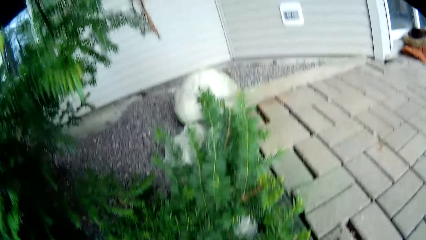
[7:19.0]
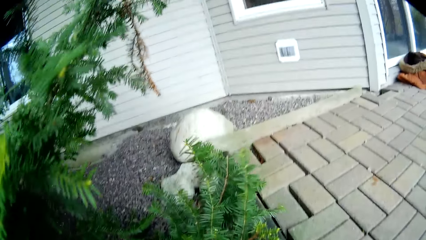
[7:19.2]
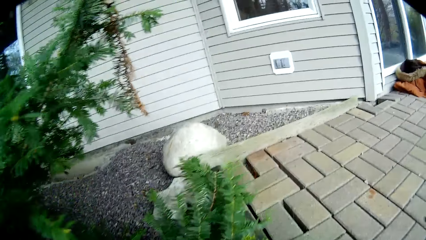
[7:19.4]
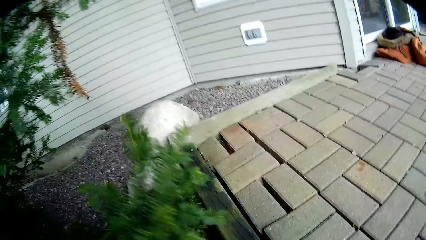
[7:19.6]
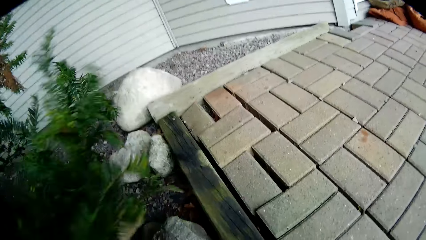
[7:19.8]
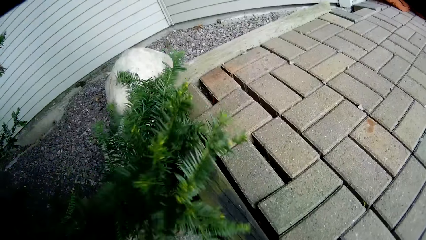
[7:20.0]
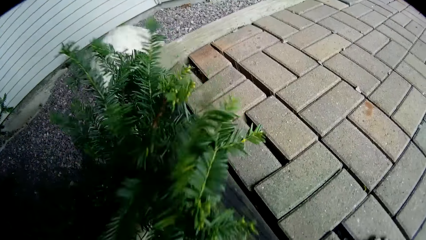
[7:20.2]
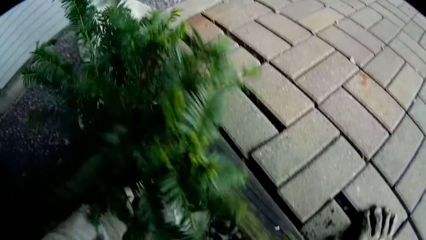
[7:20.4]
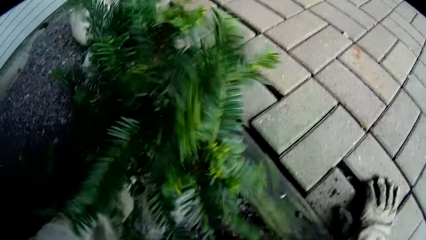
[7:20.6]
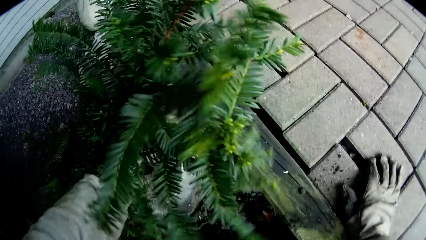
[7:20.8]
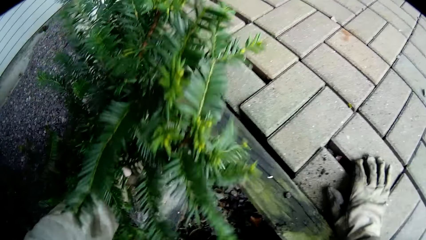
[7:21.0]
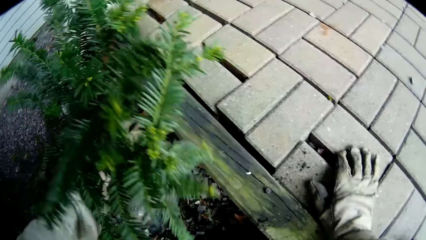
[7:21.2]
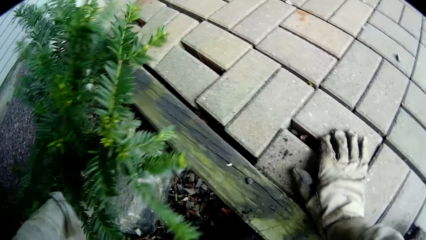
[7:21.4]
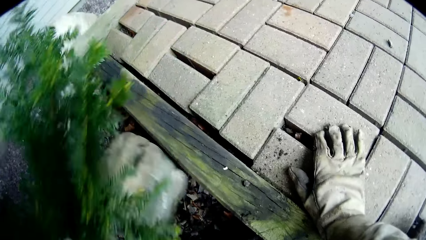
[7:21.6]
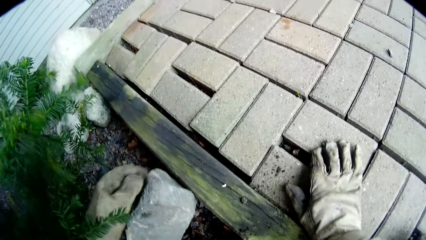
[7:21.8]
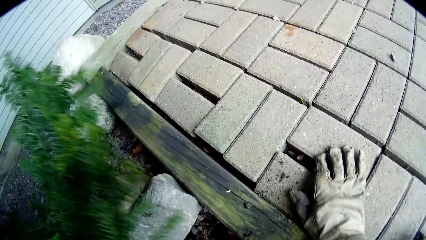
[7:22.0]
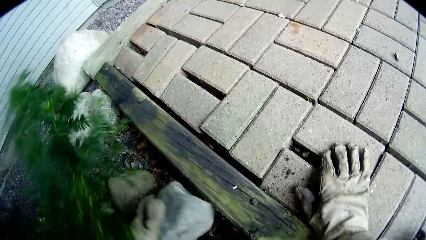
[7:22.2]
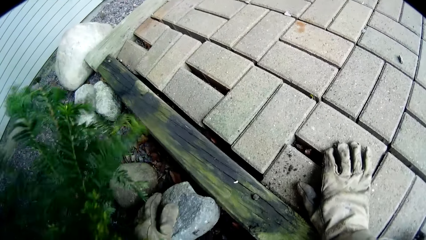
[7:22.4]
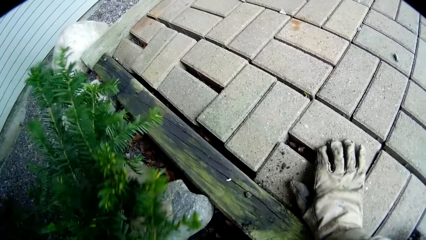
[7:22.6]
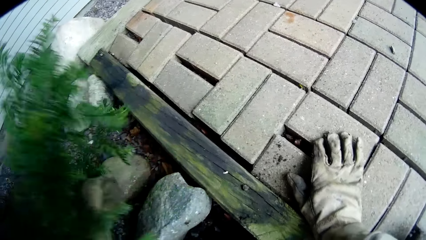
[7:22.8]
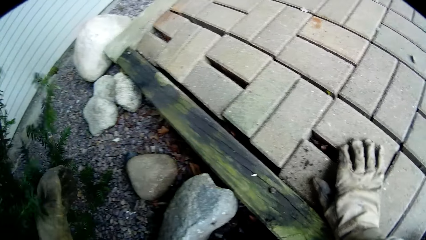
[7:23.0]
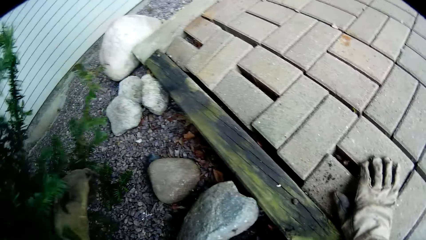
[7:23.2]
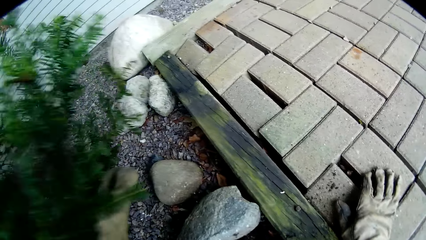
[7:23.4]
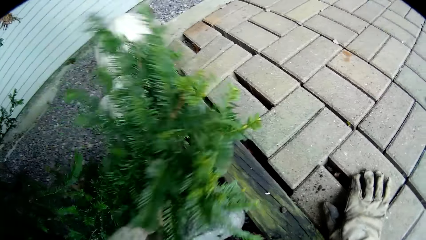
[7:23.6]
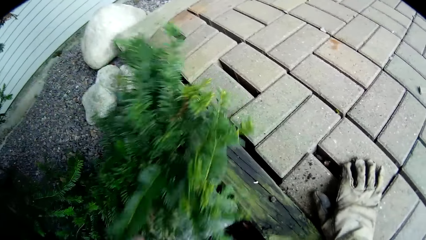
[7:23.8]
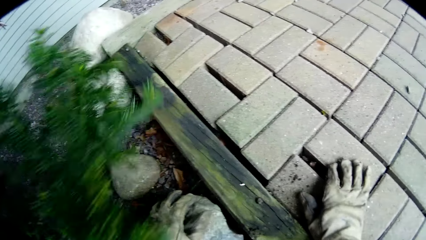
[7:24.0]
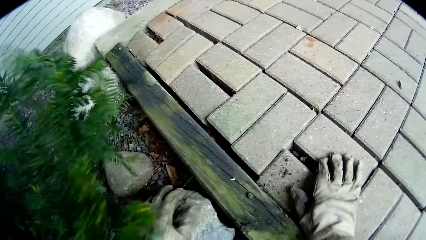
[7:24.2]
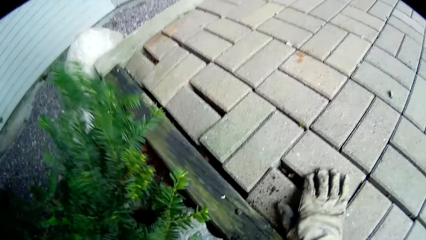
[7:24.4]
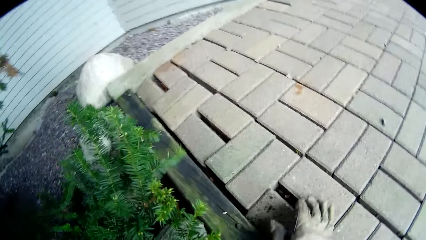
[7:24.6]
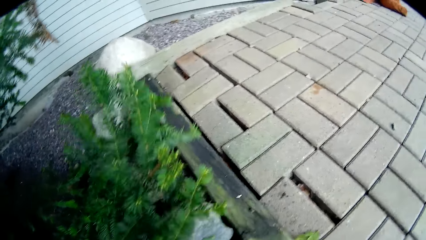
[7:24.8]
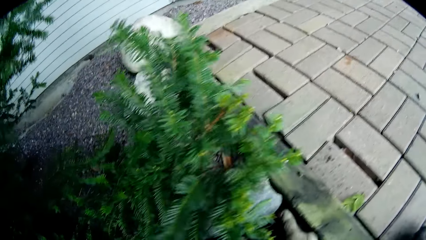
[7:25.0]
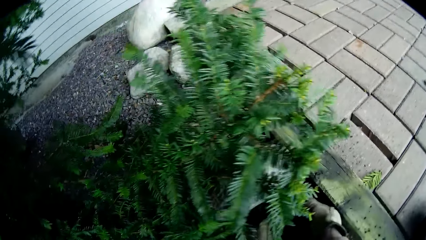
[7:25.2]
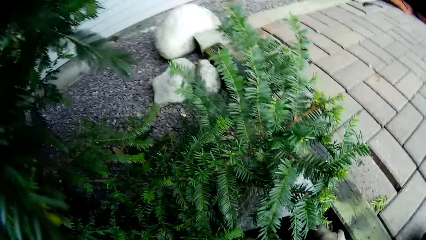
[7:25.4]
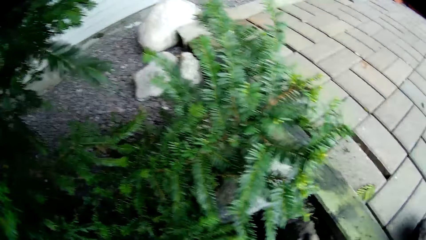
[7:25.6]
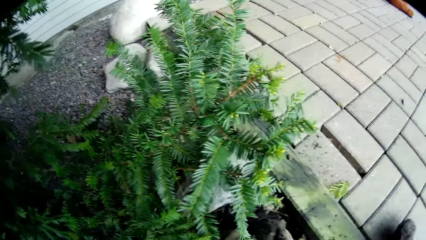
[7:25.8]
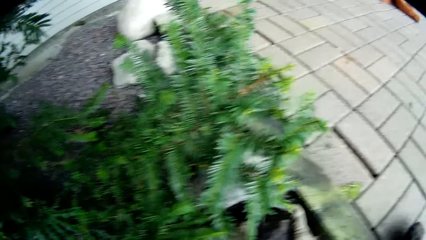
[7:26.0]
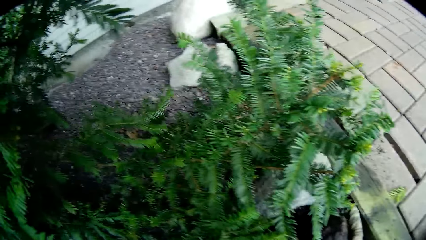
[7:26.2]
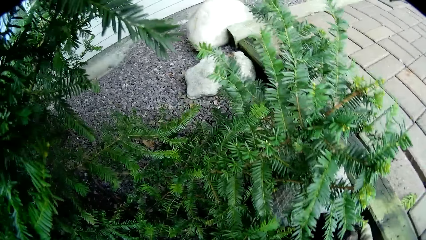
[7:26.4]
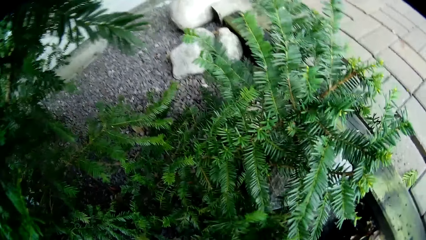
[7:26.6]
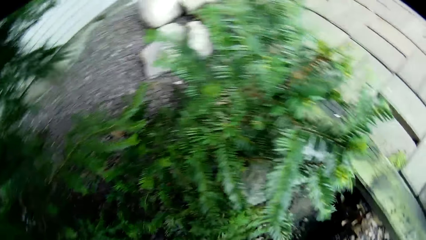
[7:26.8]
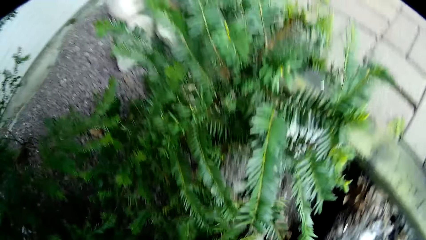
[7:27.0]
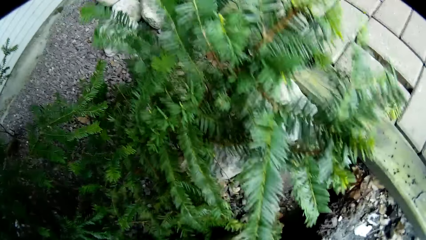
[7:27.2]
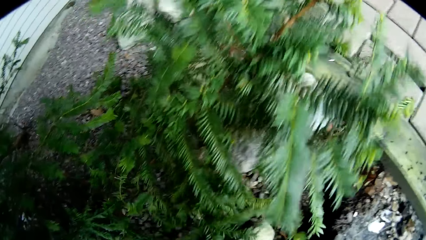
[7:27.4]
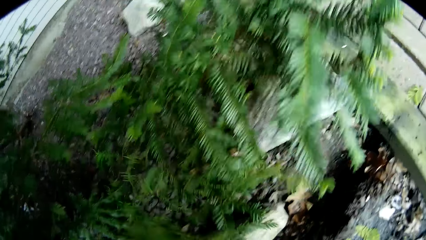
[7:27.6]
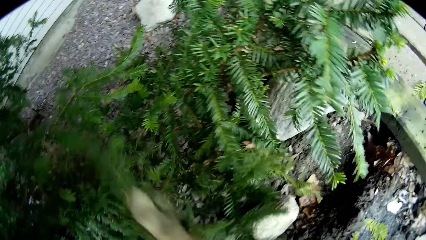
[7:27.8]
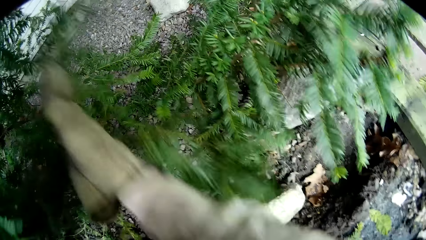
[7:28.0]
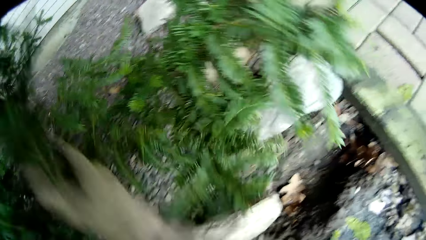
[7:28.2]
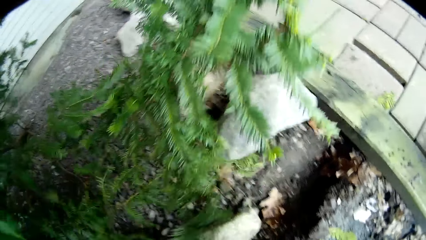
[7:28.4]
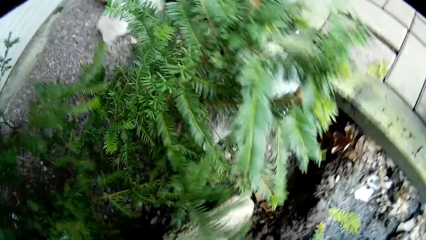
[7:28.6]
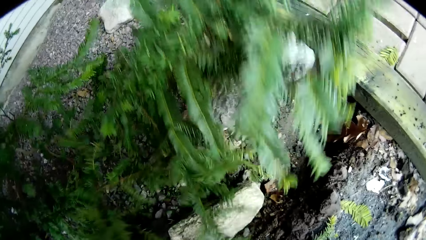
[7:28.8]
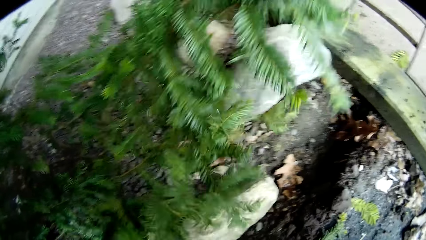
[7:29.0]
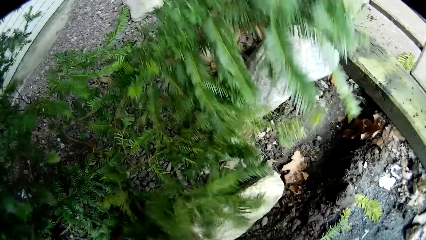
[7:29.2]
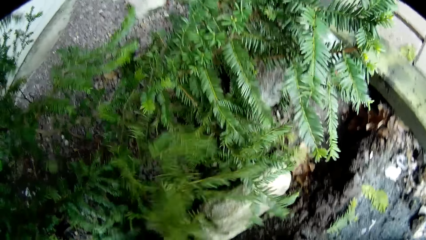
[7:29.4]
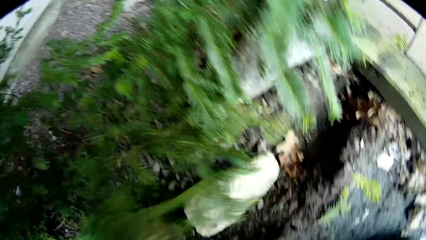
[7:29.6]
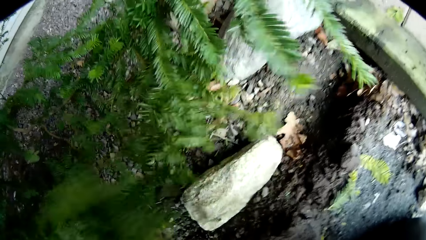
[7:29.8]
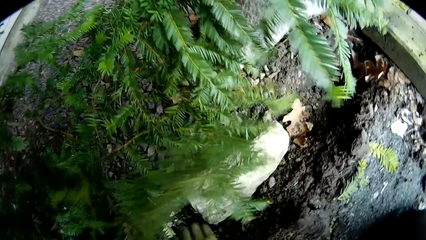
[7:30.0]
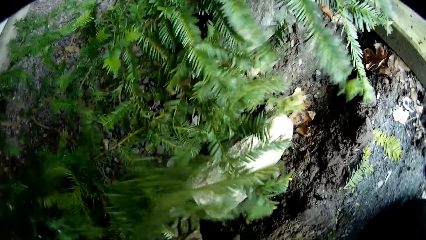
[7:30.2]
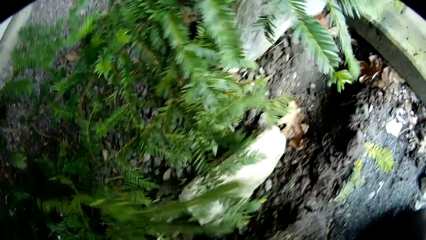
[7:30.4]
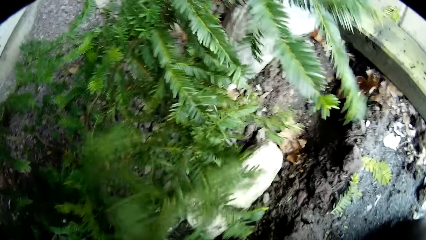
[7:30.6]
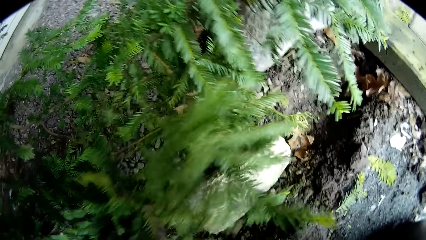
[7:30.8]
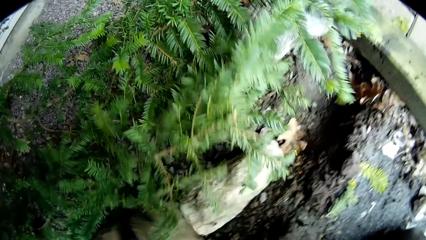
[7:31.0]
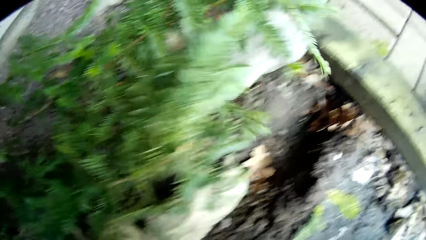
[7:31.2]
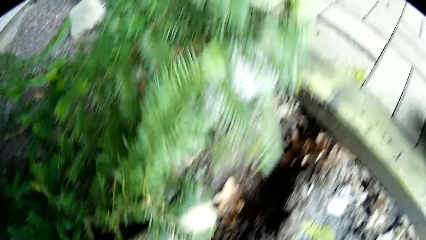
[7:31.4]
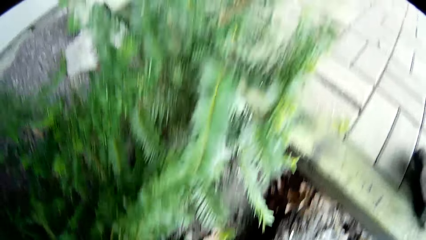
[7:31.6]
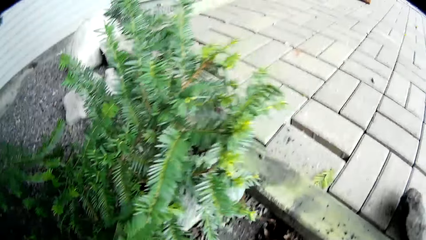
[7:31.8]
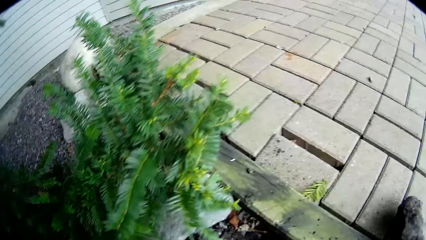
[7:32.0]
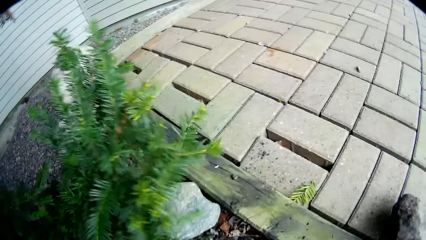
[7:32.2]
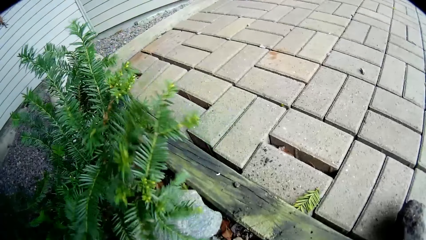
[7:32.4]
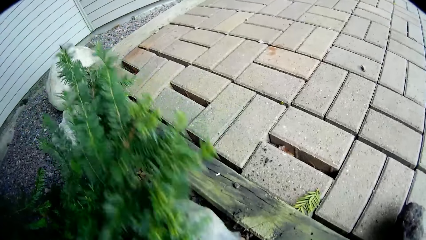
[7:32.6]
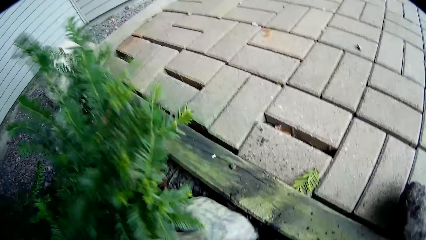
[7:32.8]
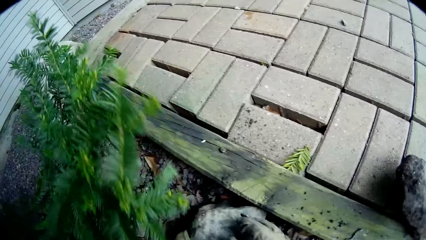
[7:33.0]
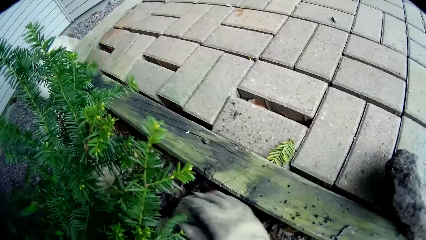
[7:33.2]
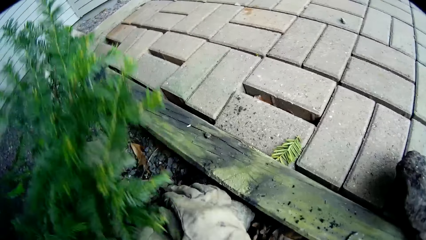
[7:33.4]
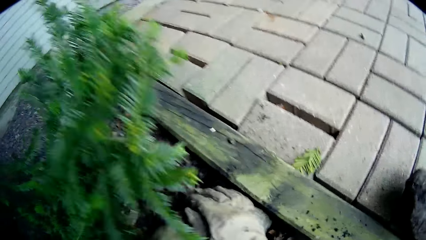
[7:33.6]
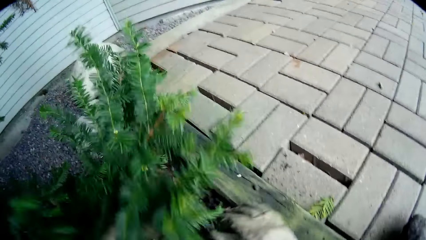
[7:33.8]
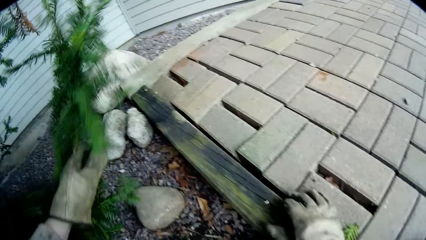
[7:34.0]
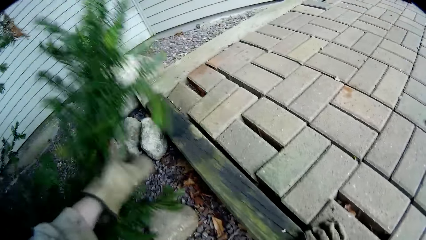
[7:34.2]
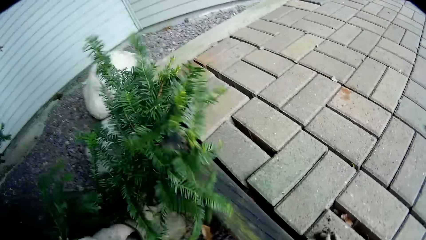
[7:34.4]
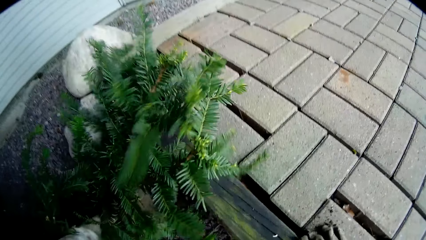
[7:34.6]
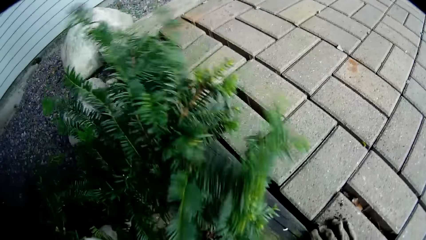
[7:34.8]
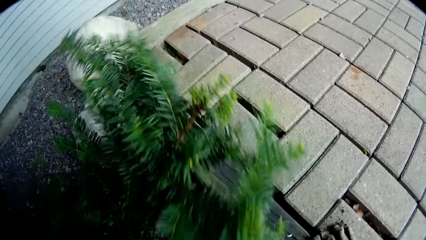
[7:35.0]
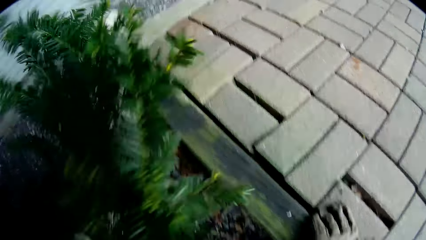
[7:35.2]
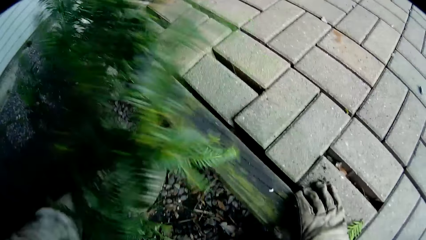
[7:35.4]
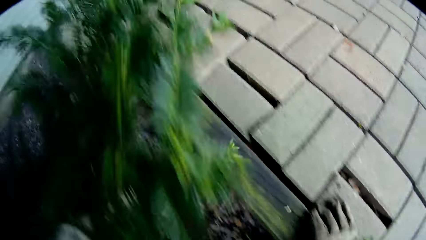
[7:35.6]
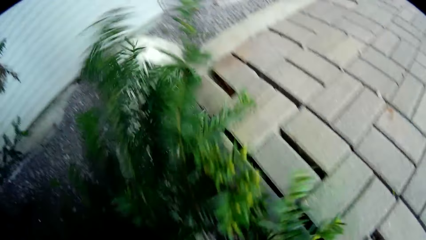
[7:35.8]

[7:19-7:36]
The camera wearer pushes some leaves with his left hand. He moves a rock on the ground with his left hand. He pushes the flower aside. He removes his right hand from the veranda floor. He moves a rock on the ground with both hands. He pushes some leaves with his right hand. He moves some stones on the ground with his right hand. He moves a rock on the ground with both hands. He fixes the stone to the hole. He pushes some leaves with his left hand. He places his right hand on the veranda floor.
